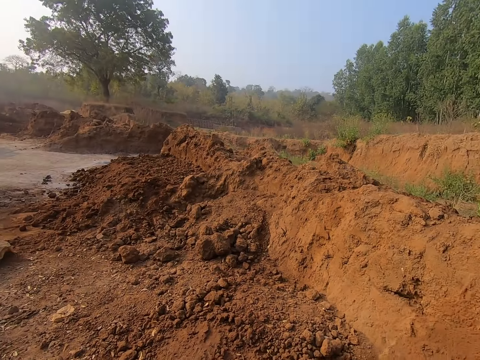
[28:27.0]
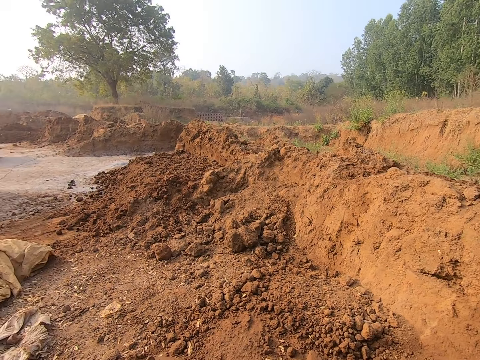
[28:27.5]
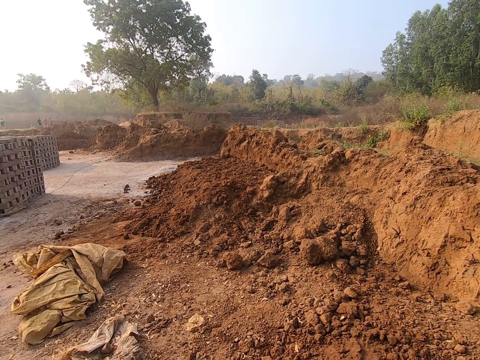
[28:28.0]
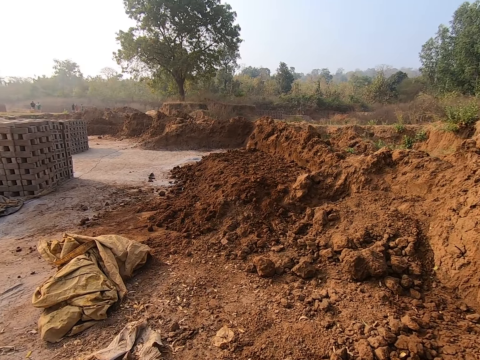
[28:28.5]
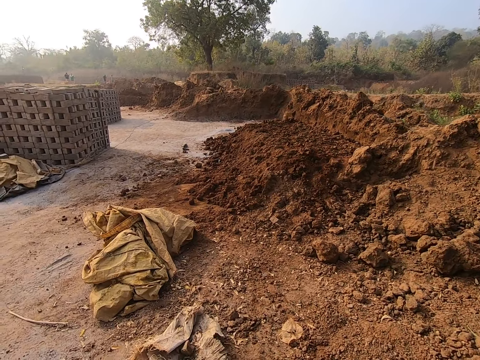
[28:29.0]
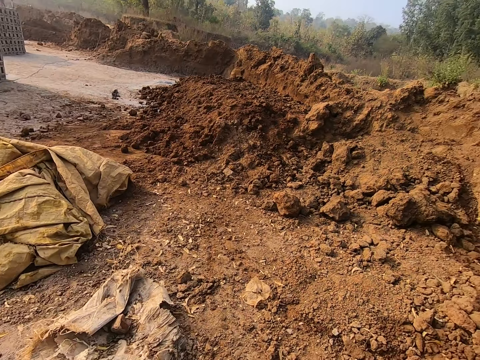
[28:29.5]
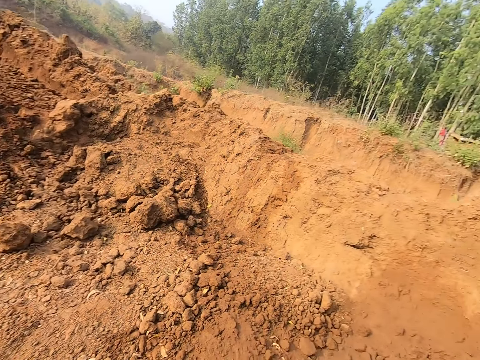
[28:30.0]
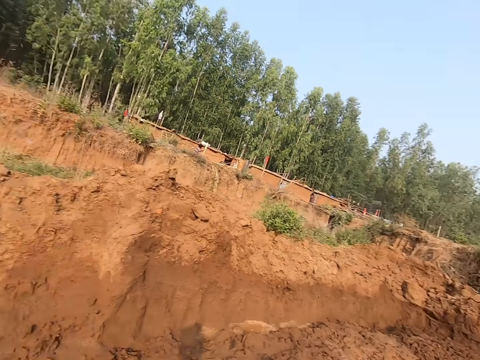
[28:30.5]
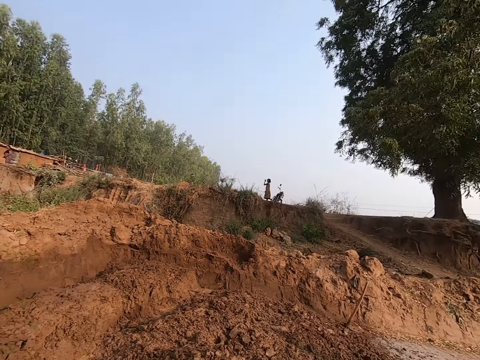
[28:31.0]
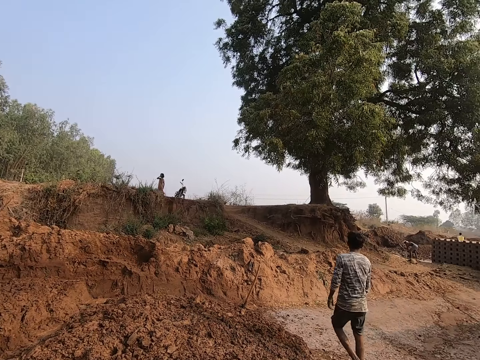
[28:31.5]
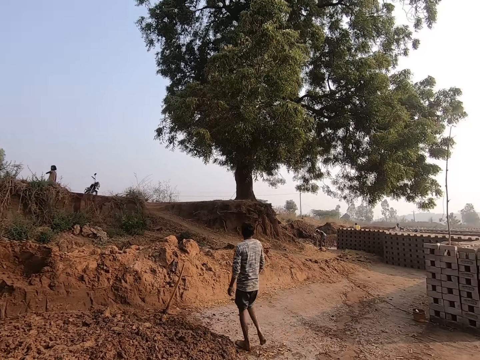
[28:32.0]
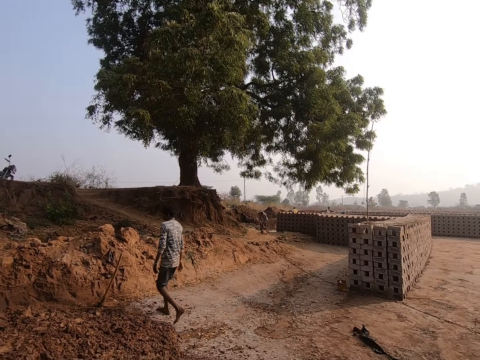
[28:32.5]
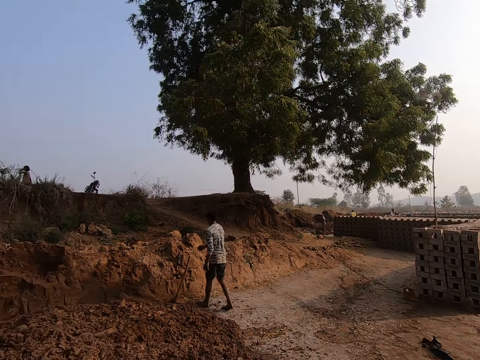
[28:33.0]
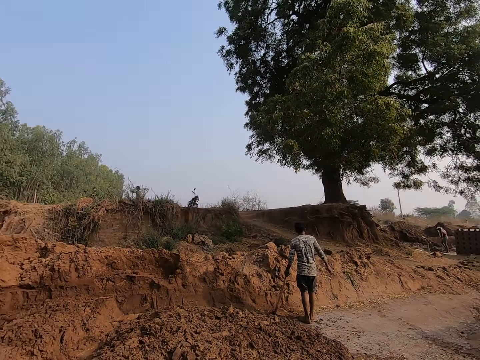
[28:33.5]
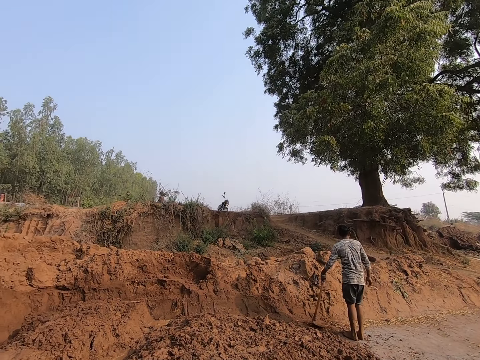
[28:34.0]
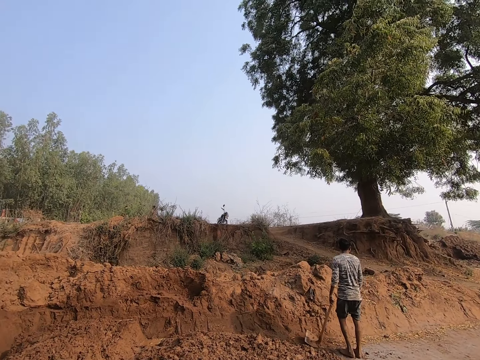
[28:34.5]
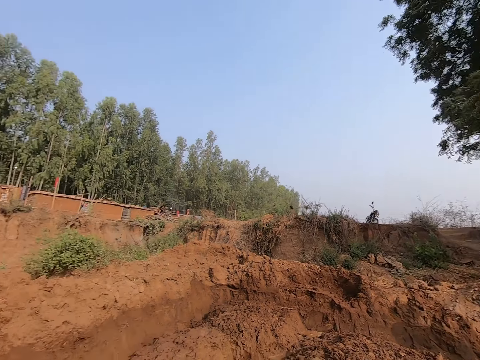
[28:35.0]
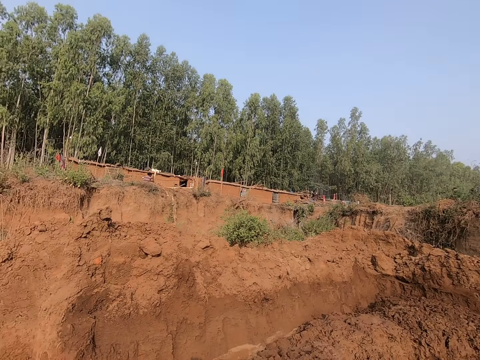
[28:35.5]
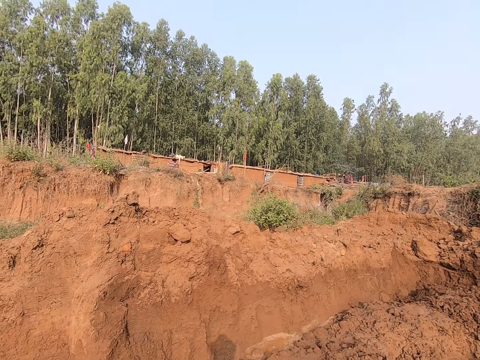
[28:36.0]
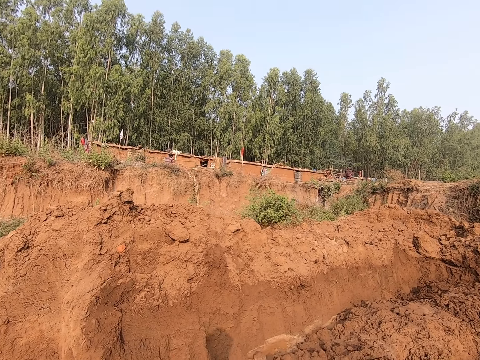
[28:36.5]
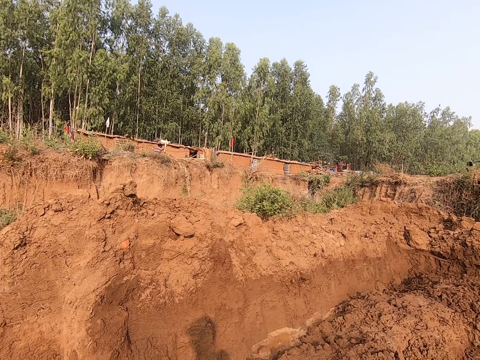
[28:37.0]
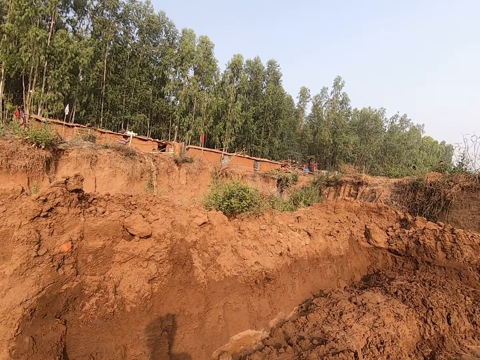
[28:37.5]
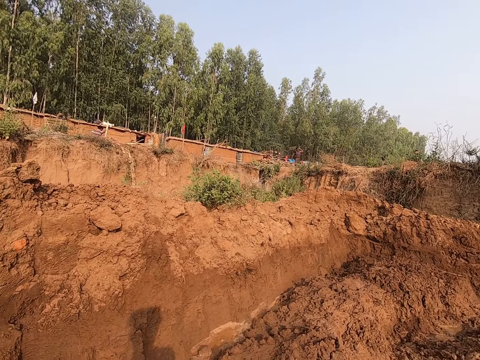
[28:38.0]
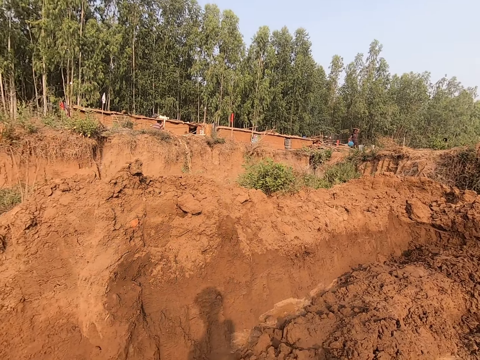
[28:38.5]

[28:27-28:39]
The camera wearer walks around the construction site. The man picks up a hoe with his left hand.

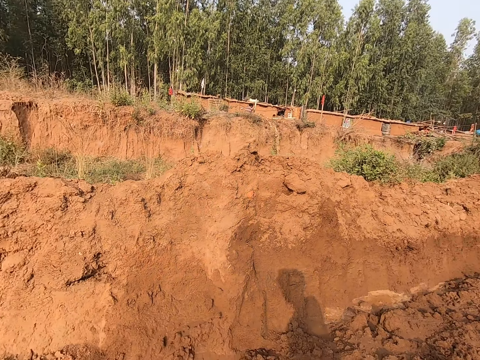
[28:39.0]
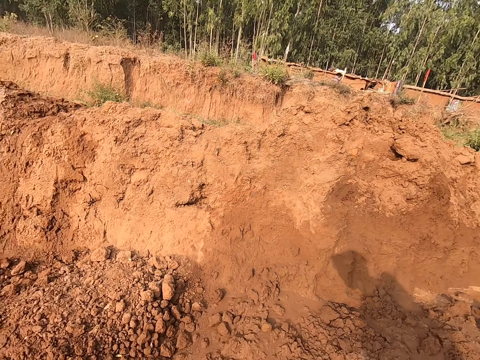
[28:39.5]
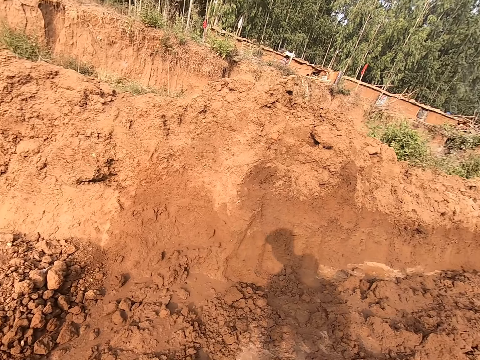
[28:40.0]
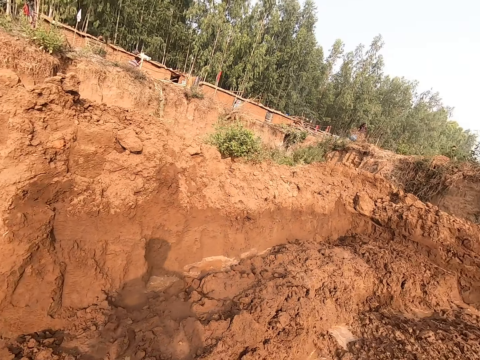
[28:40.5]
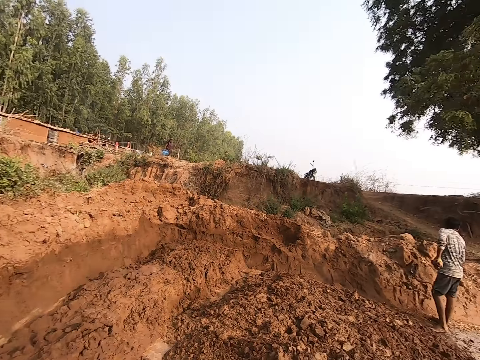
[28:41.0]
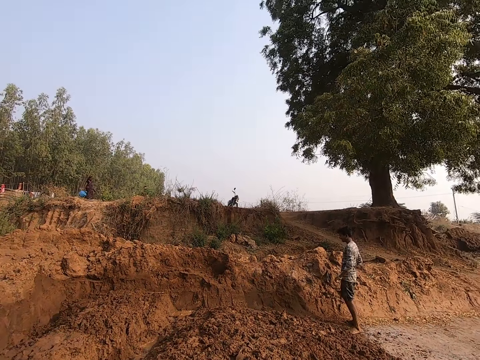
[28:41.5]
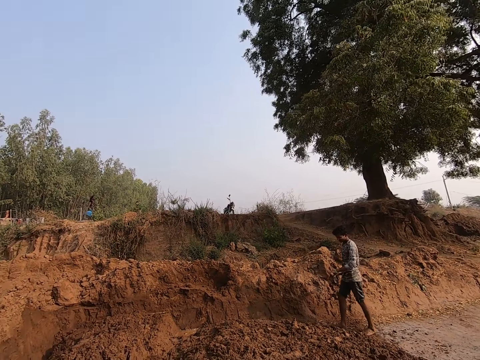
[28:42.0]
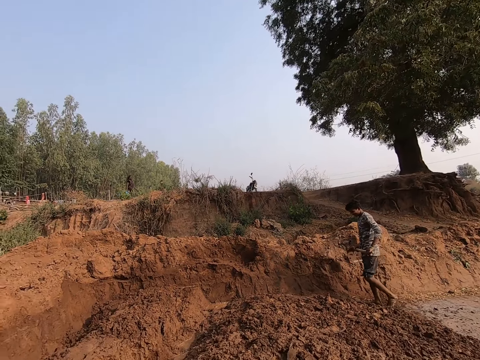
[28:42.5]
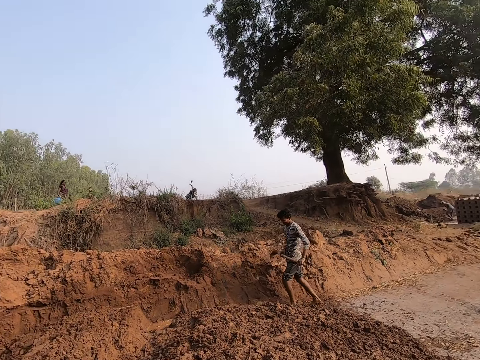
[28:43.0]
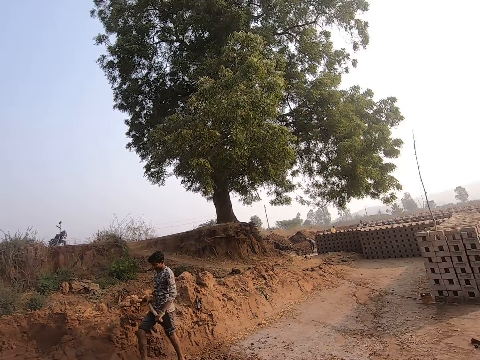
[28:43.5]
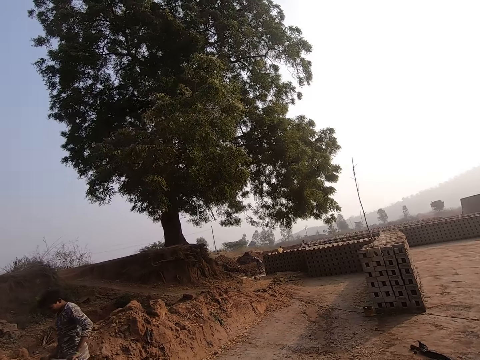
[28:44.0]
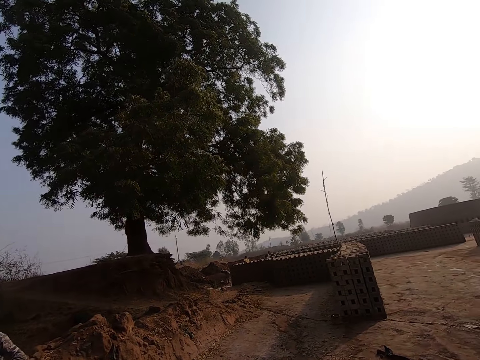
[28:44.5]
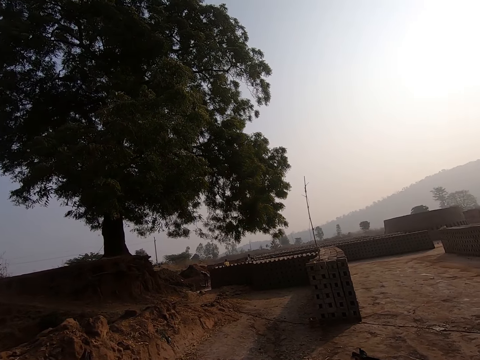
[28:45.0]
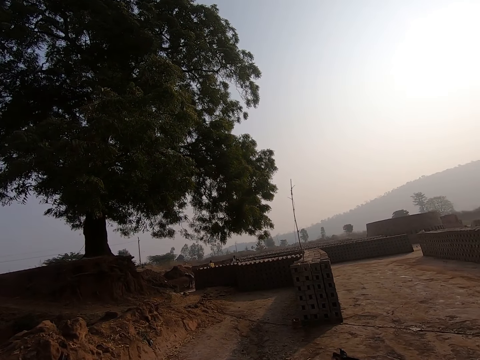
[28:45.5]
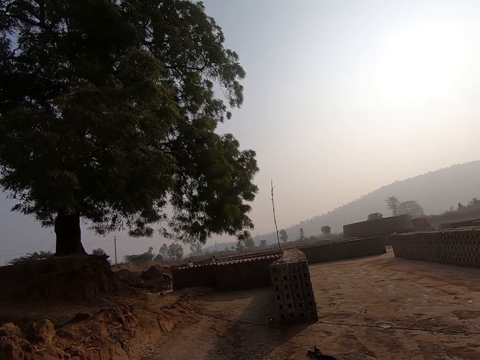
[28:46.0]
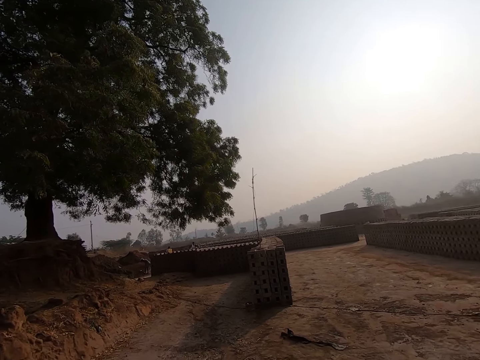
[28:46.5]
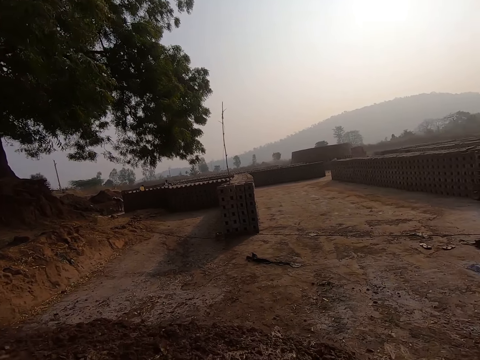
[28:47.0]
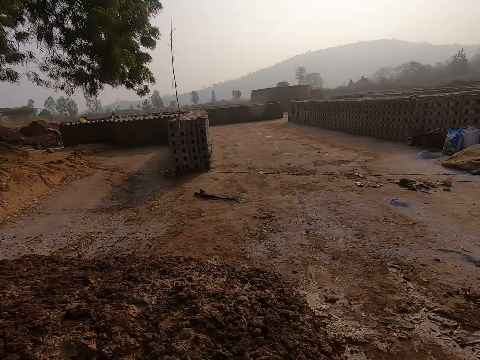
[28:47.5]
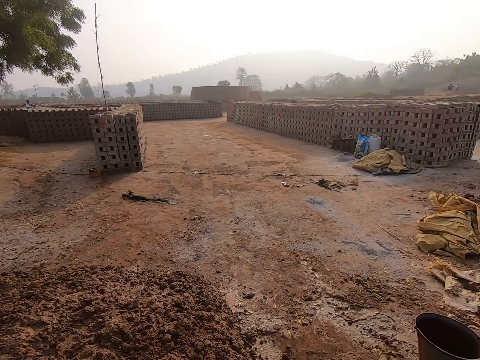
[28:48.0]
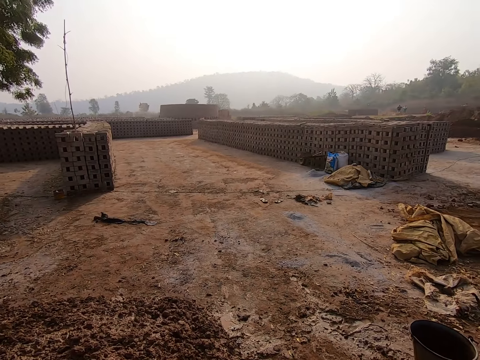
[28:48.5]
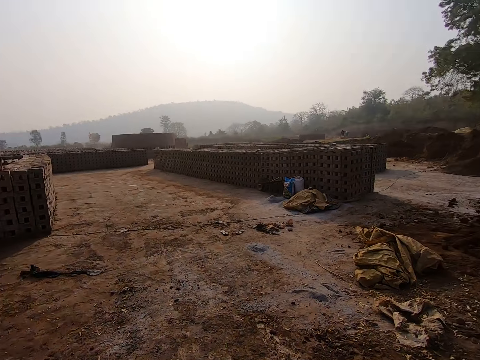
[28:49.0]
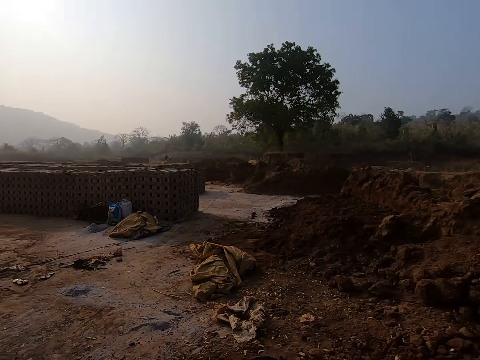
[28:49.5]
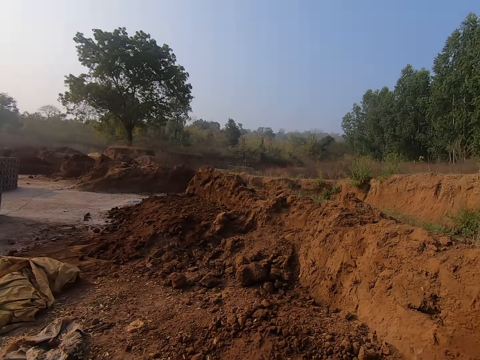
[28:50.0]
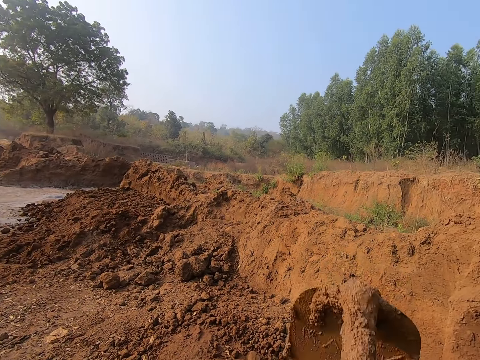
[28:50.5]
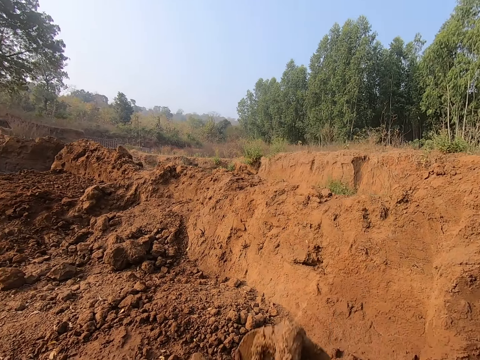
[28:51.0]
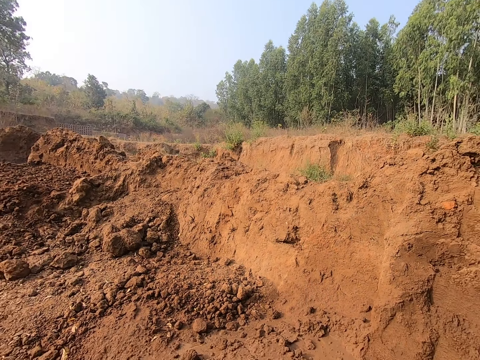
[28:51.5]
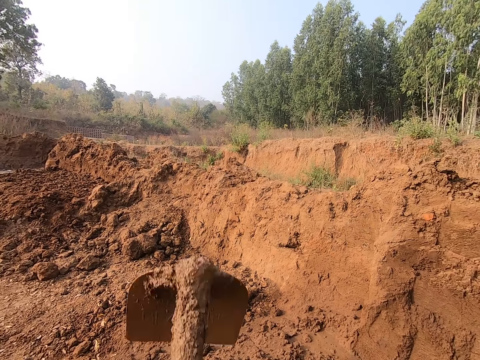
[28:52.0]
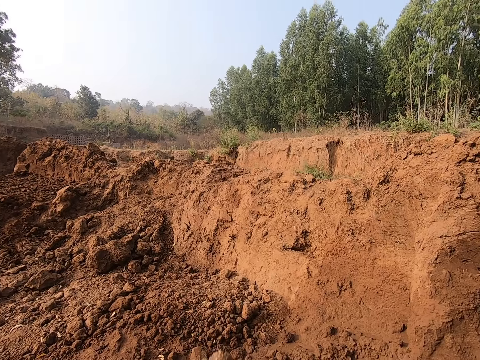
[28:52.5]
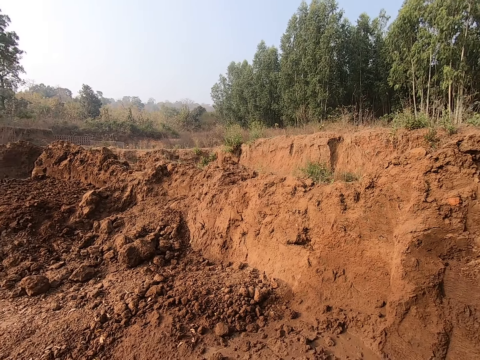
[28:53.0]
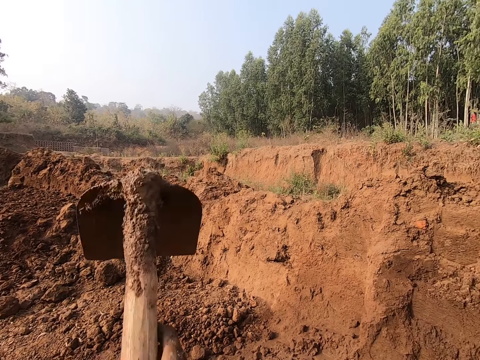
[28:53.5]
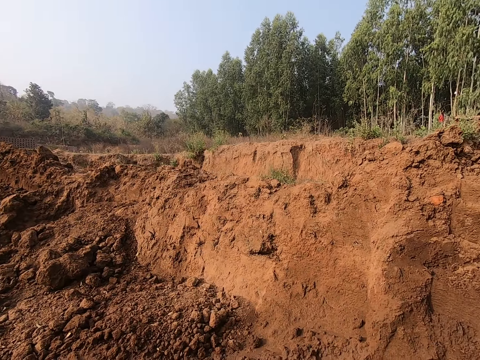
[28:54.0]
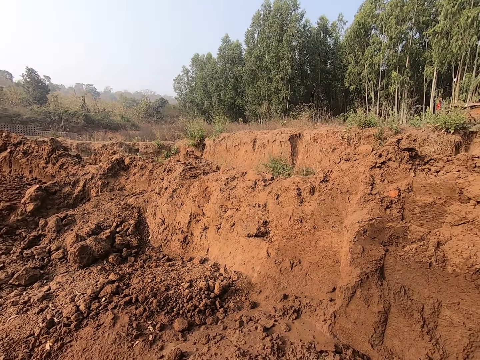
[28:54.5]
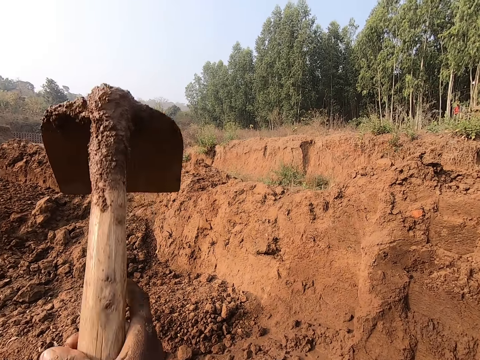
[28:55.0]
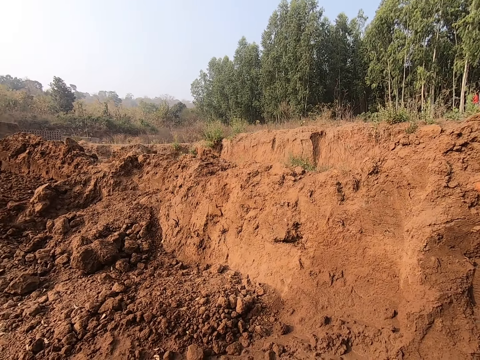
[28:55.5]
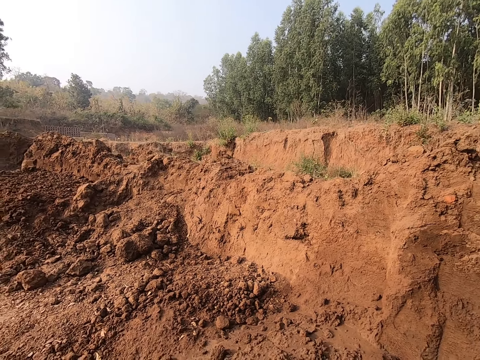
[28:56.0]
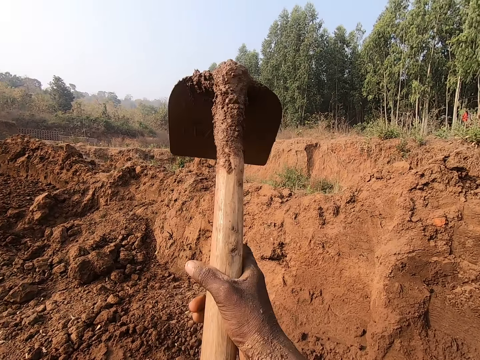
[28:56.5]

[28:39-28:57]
A man picks a garden hoe. The camera wearer walks around the construction site. They dig the ground with the hoe in both hands. They mix the mud with the garden hoe.
